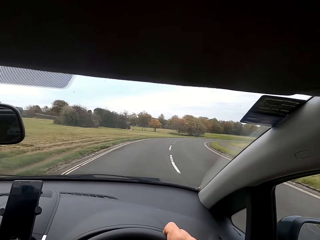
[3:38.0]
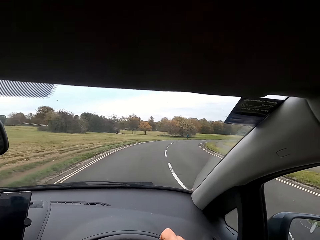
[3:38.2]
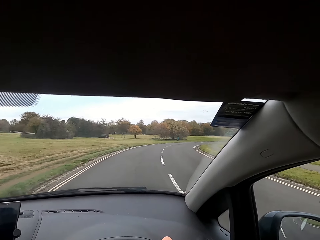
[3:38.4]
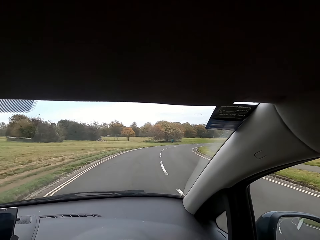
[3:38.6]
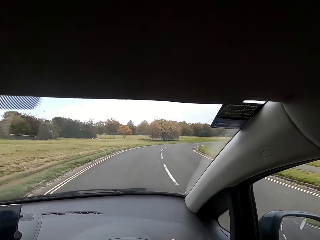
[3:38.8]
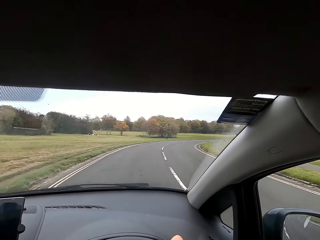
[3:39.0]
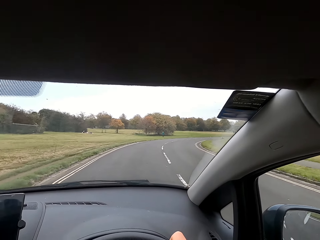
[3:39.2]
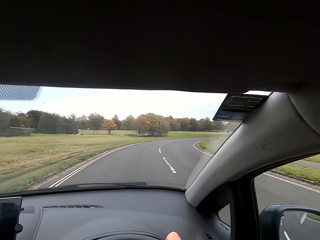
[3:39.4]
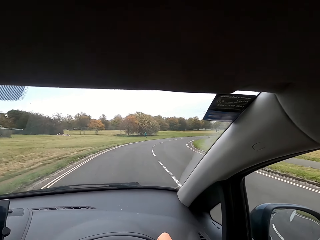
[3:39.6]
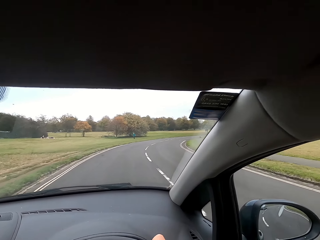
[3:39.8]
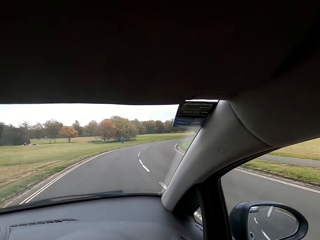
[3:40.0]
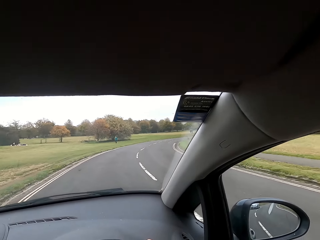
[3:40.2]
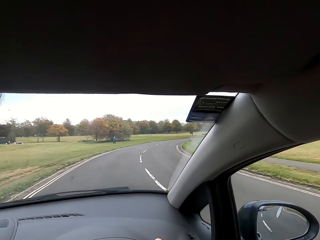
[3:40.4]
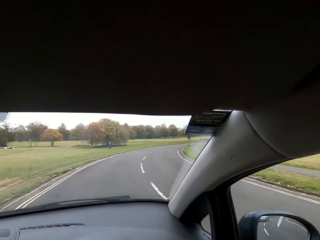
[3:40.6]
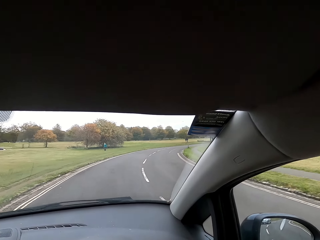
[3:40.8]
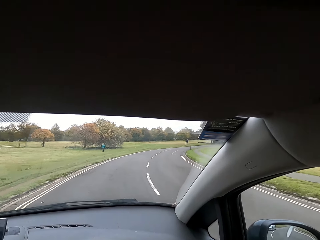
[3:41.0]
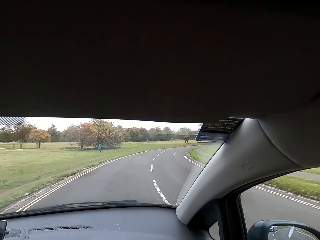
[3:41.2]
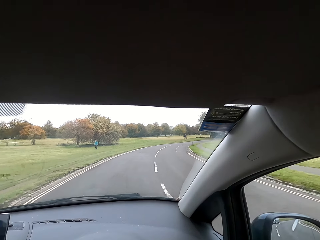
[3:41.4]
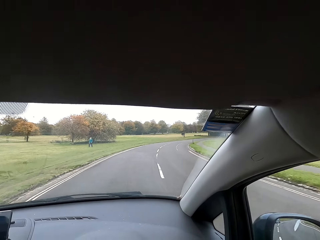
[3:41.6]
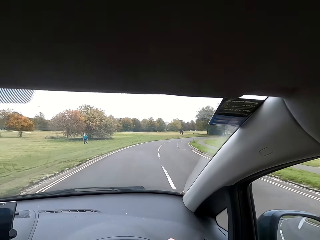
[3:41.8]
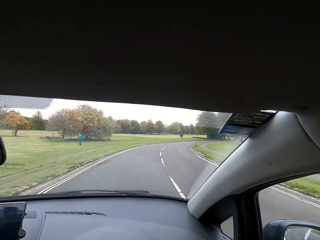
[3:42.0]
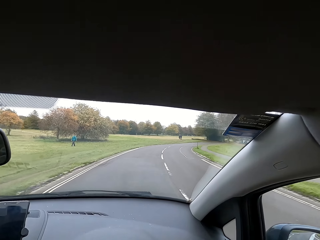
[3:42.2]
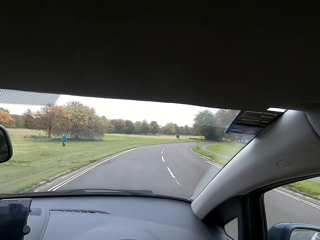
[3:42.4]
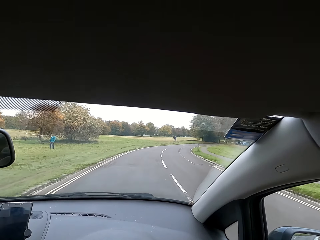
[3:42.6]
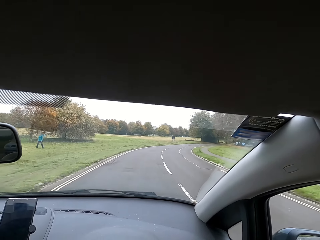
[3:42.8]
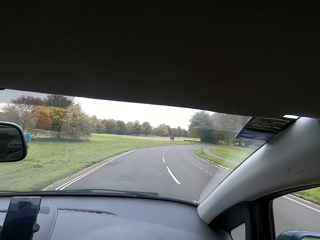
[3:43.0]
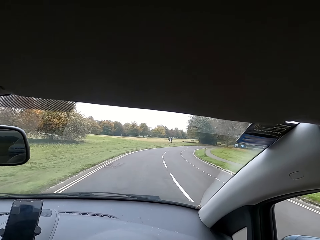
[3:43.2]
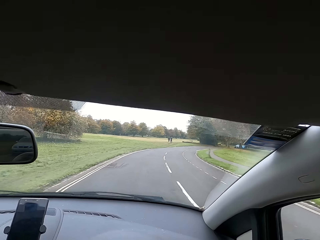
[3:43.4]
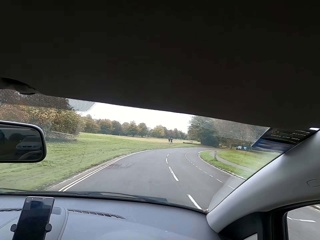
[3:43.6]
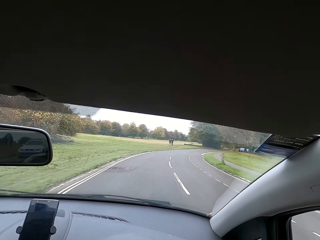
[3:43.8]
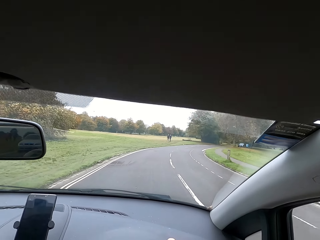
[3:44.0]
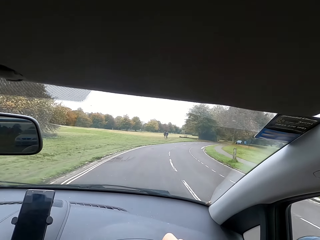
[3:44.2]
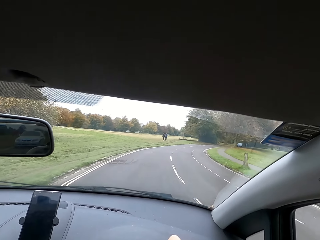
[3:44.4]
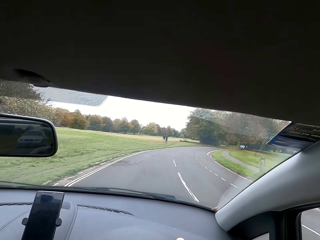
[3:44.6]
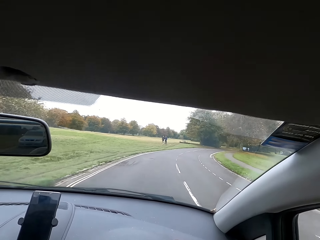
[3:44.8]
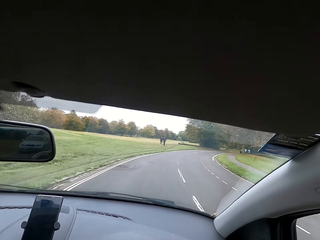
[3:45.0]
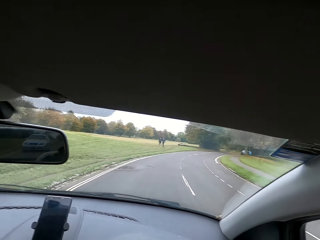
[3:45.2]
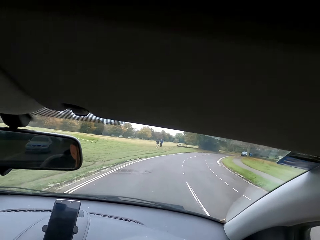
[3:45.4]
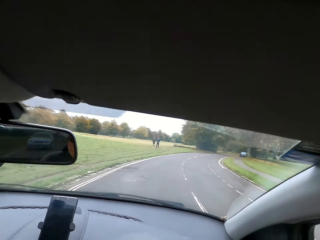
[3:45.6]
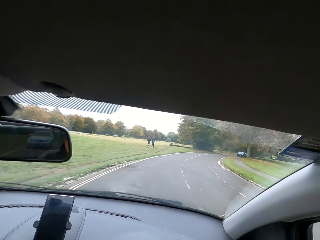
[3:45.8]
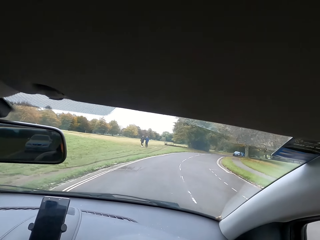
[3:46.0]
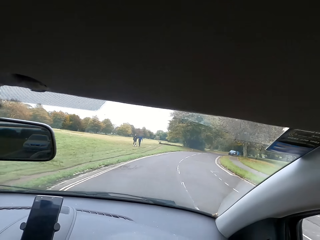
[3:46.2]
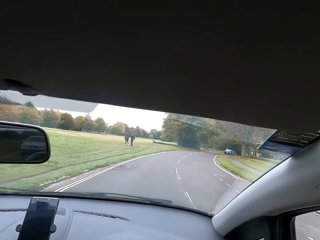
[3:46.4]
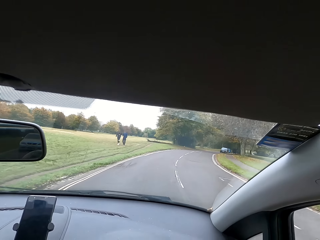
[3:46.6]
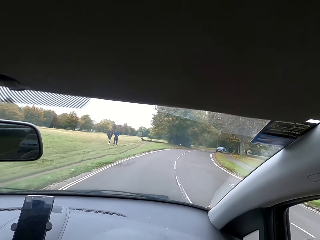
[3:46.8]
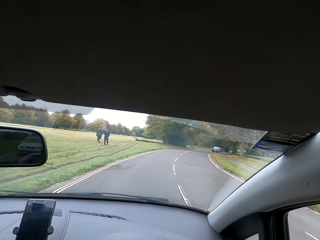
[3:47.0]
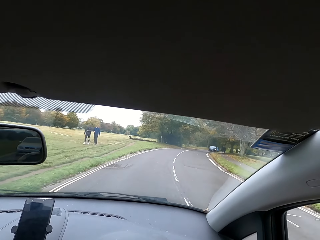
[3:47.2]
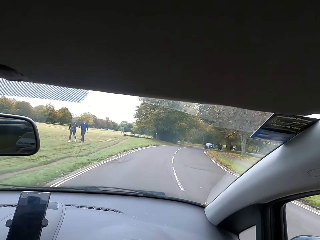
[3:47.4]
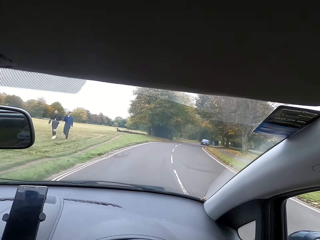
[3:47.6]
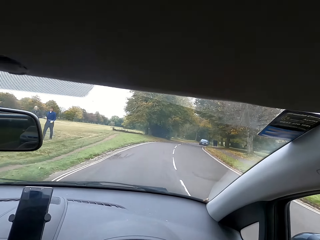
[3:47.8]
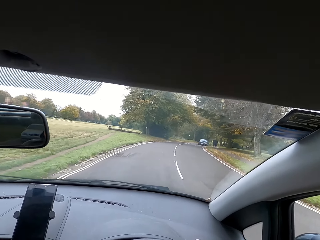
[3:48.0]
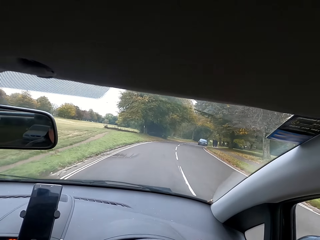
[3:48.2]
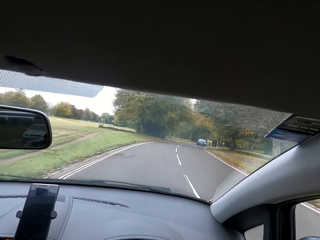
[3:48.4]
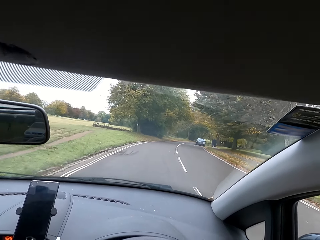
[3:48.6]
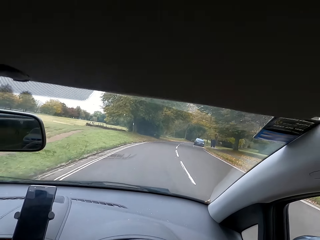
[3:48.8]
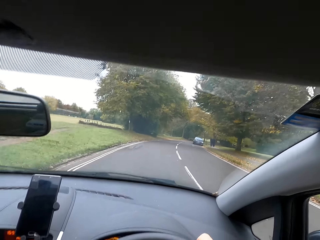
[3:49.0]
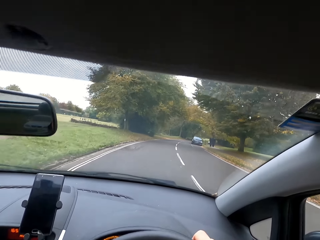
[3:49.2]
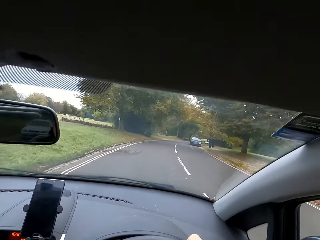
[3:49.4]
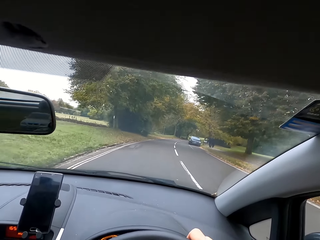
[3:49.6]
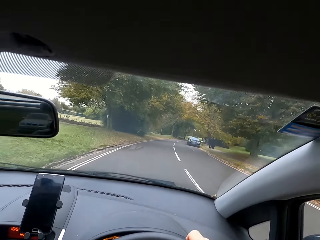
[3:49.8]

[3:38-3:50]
The woman responds to the camera wearer.

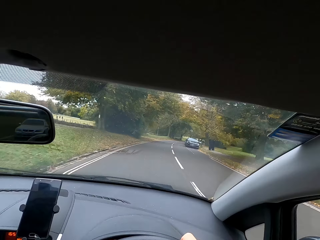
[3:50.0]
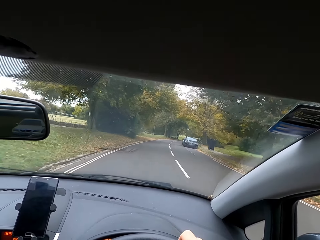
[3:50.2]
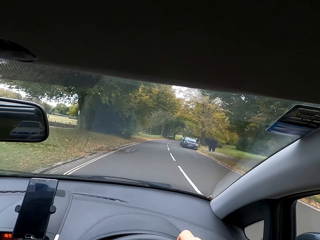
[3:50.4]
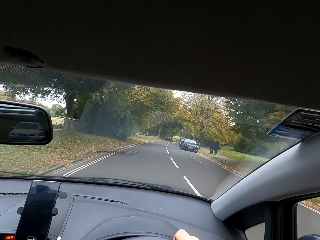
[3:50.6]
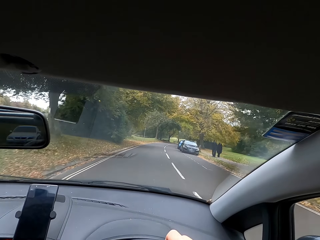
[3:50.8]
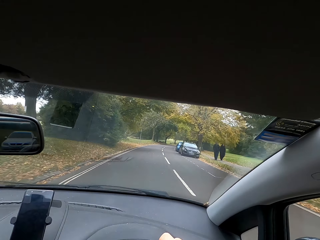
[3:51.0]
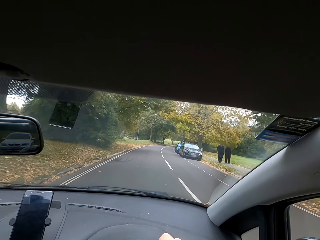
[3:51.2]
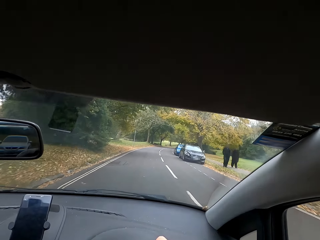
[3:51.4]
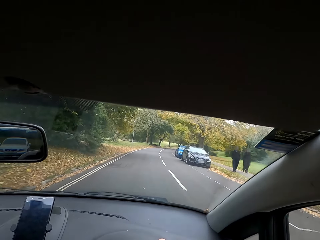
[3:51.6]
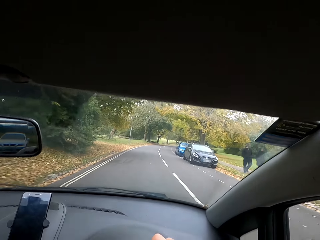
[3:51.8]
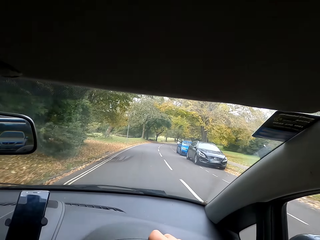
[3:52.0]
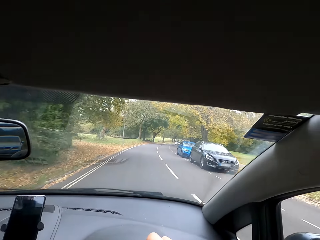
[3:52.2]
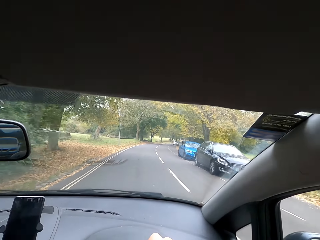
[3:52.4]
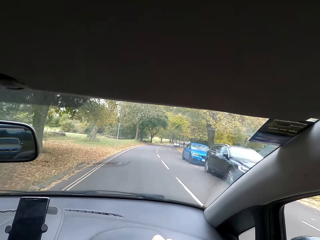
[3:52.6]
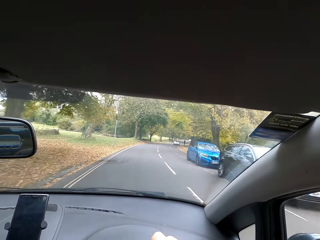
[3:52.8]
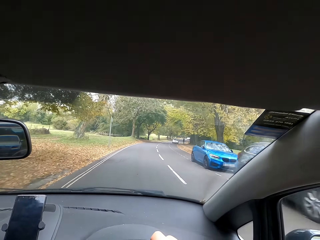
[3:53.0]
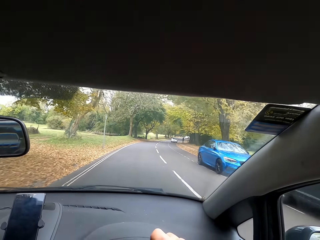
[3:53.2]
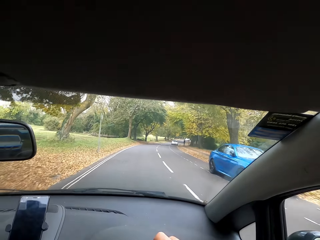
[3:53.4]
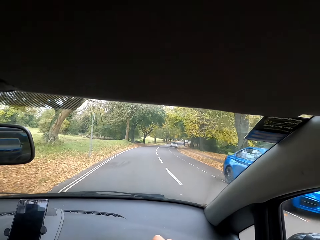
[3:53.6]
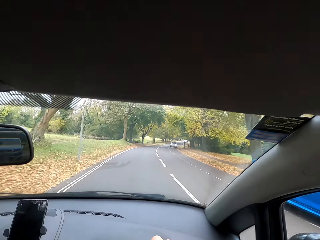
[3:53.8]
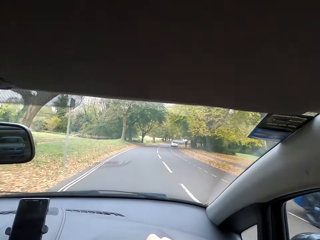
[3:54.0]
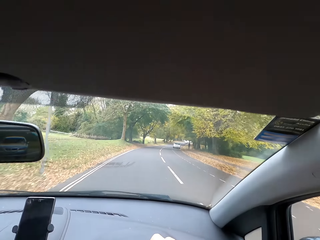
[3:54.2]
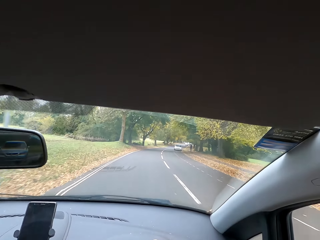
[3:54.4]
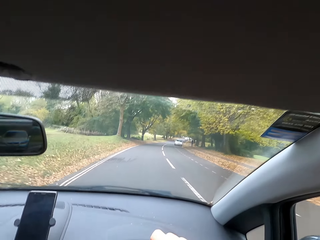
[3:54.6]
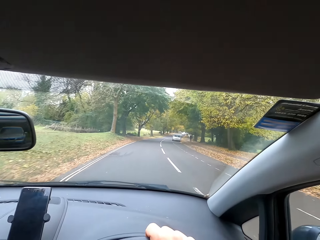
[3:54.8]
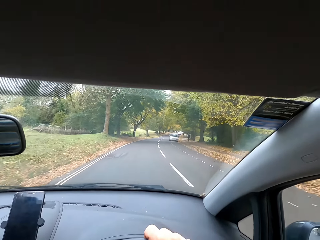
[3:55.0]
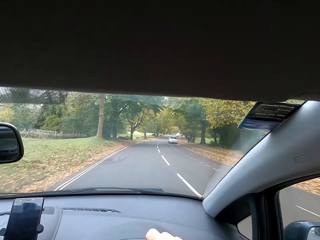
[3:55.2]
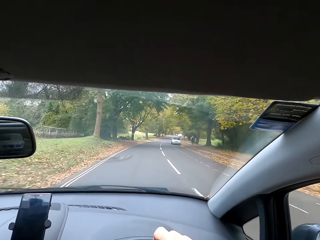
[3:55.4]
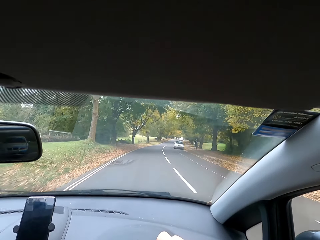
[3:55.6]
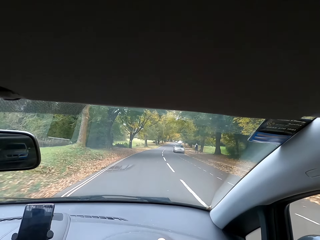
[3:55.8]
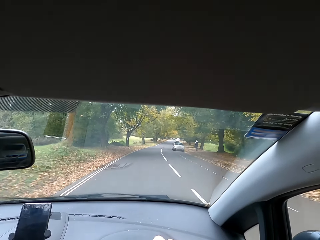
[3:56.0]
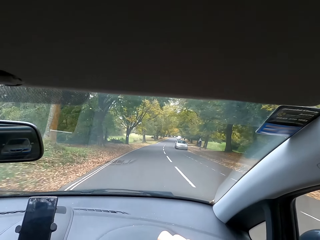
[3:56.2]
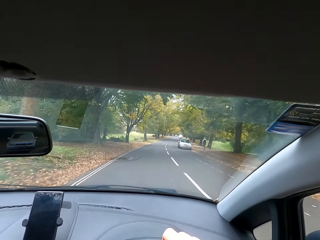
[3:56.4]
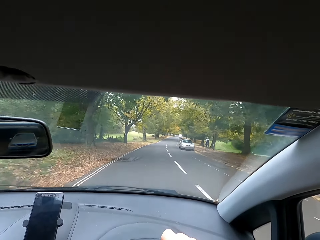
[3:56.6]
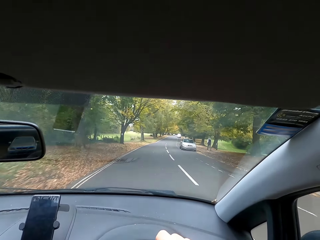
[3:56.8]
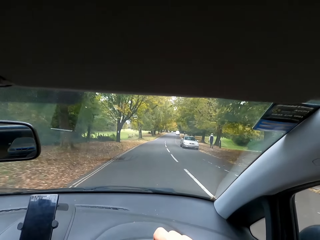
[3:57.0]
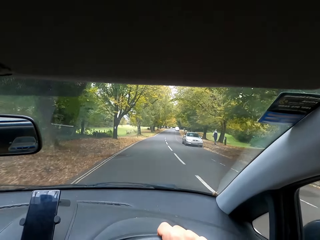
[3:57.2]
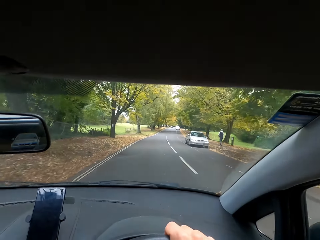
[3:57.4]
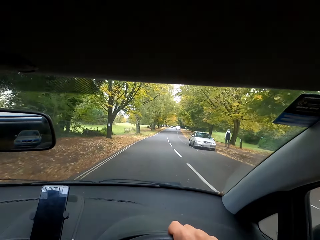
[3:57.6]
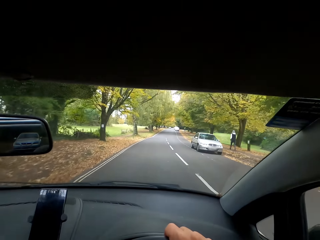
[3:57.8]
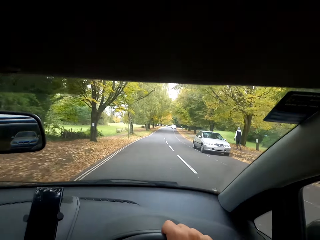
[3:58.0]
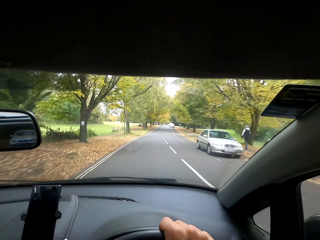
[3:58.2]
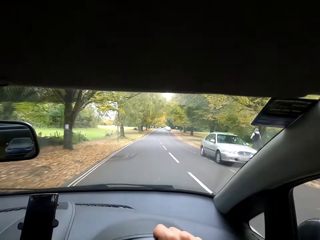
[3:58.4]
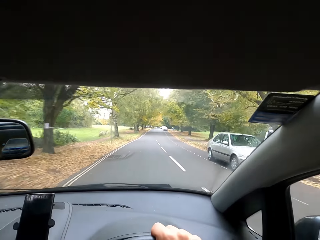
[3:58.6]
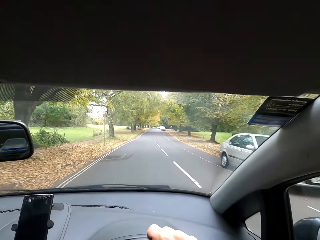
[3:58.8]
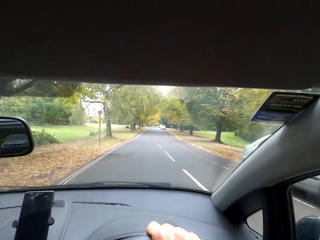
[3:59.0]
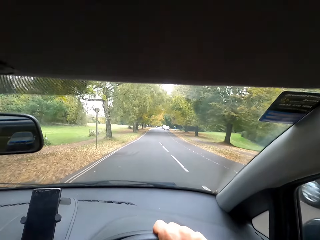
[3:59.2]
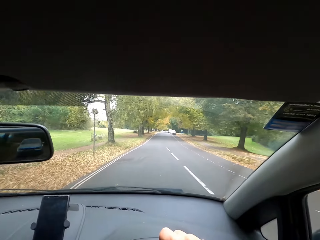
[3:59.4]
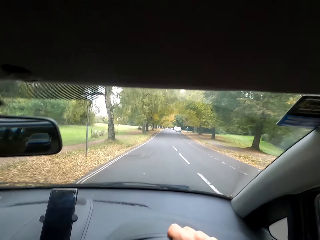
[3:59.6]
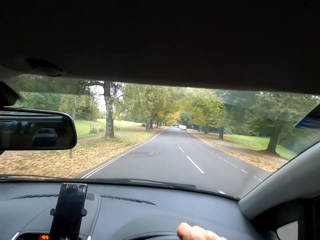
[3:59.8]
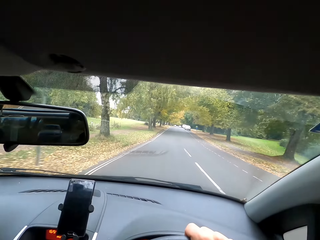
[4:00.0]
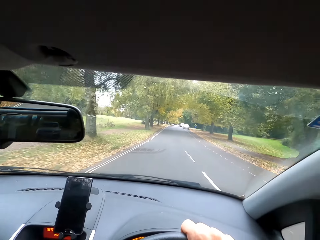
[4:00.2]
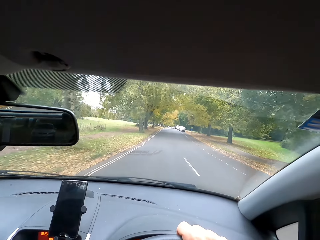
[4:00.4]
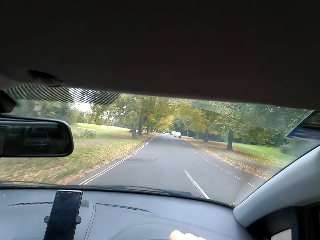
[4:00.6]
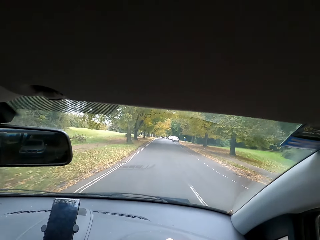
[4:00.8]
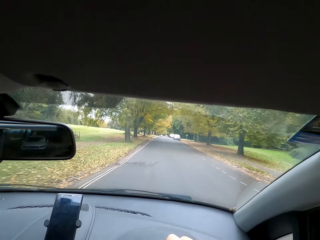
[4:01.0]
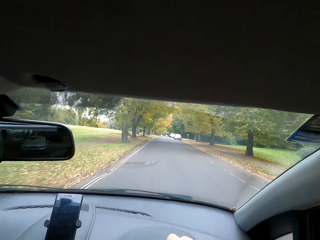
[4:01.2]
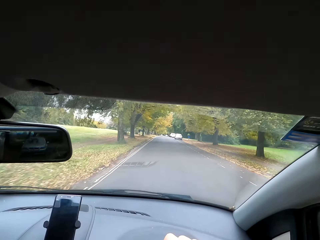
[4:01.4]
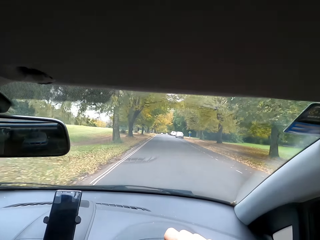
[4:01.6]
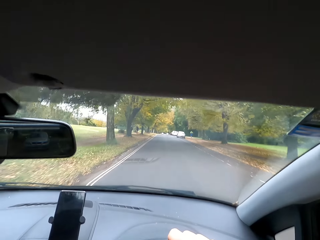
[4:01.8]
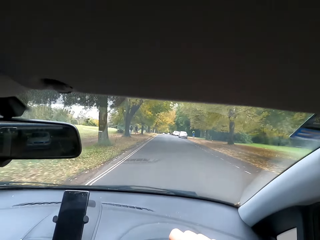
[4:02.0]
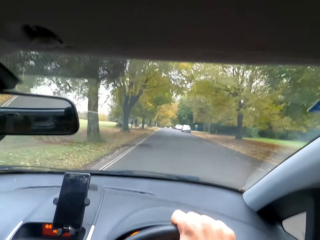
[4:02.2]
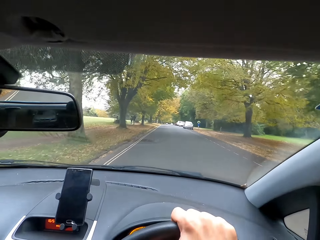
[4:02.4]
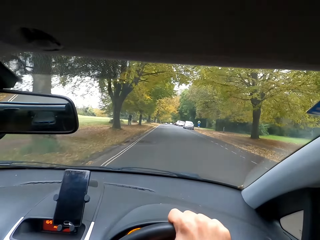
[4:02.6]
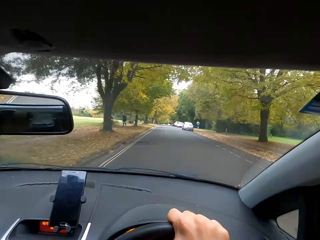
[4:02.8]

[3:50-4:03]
The woman talks to the camera wearer. The camera wearer talks to the woman.
